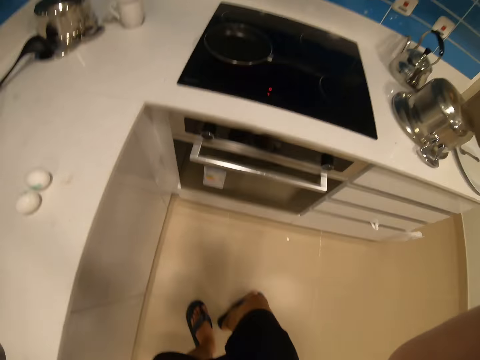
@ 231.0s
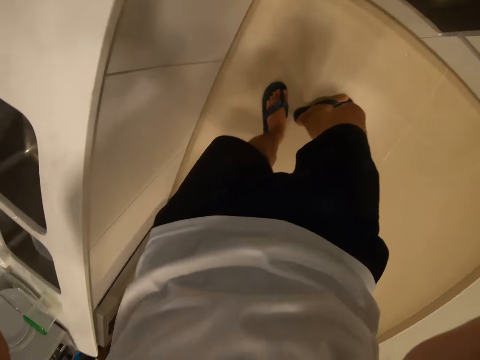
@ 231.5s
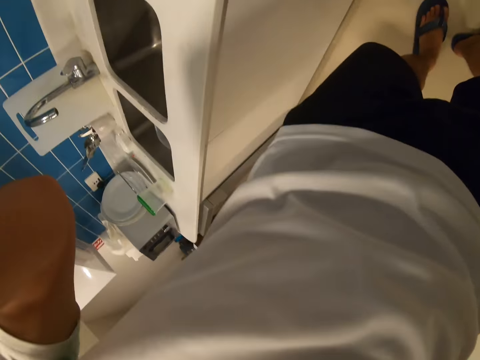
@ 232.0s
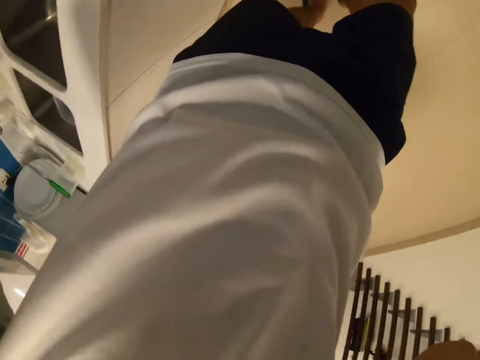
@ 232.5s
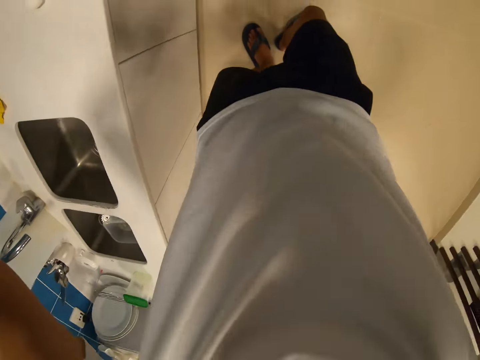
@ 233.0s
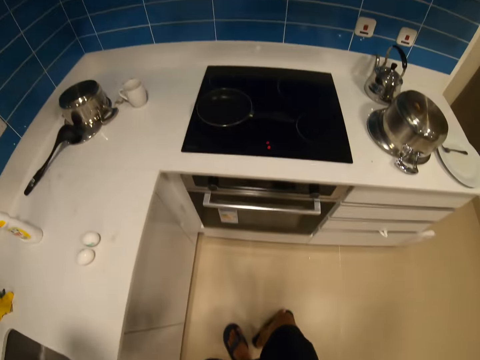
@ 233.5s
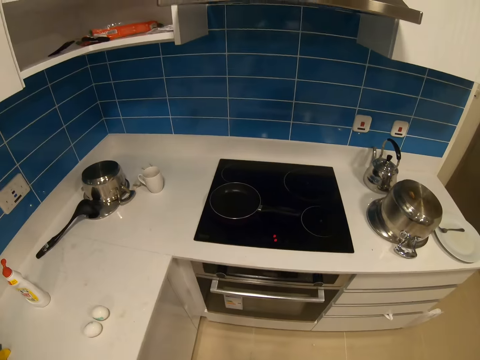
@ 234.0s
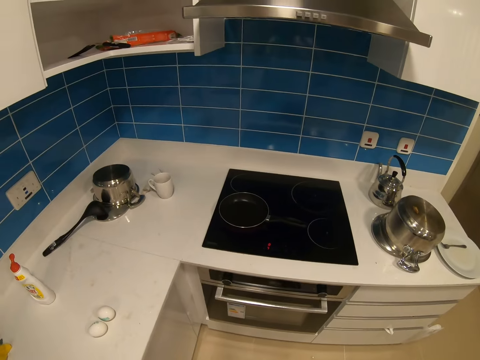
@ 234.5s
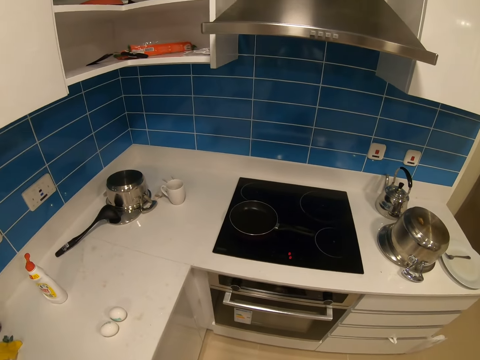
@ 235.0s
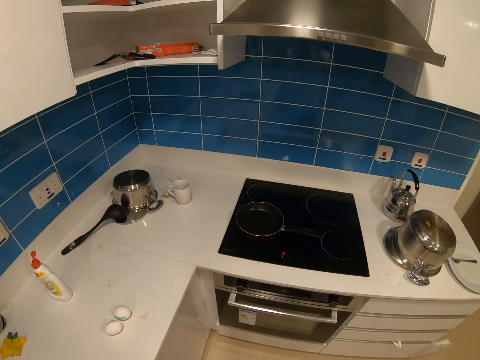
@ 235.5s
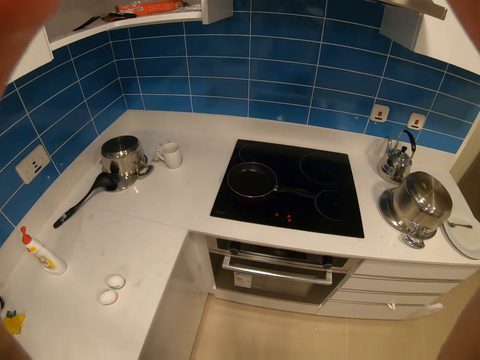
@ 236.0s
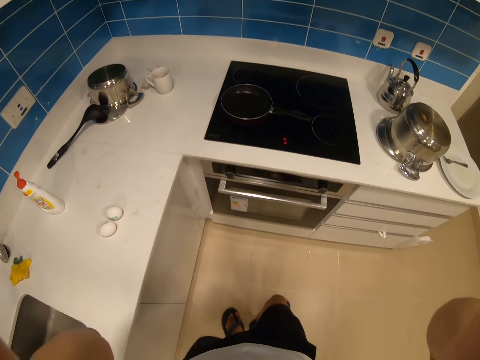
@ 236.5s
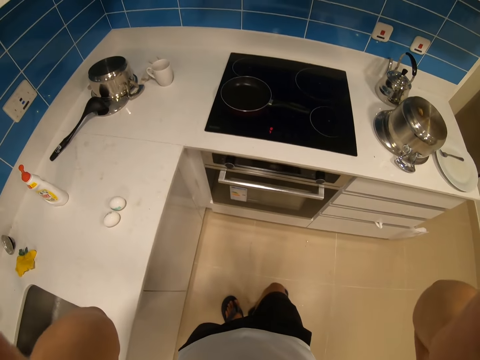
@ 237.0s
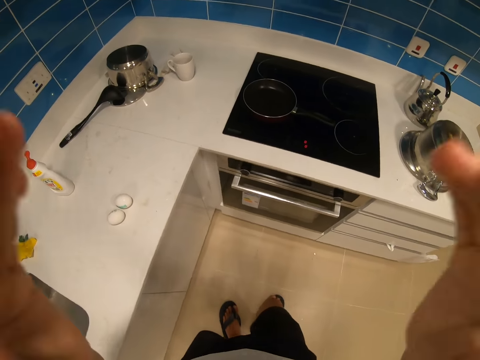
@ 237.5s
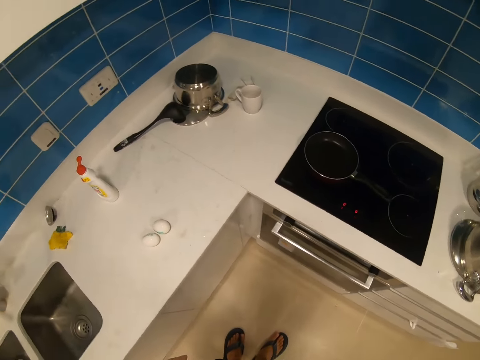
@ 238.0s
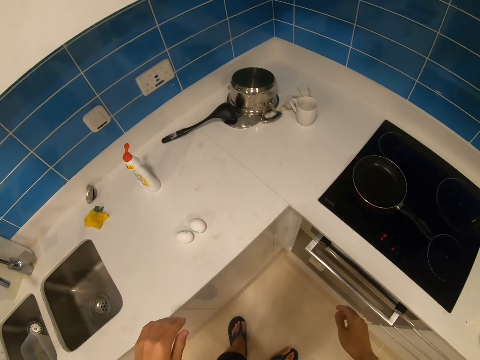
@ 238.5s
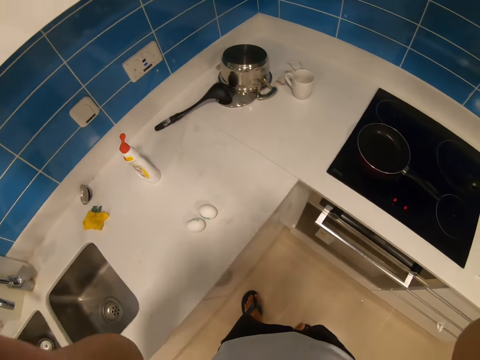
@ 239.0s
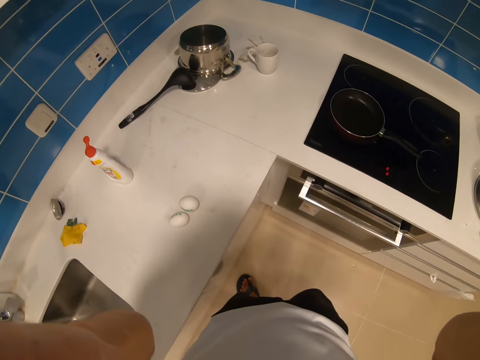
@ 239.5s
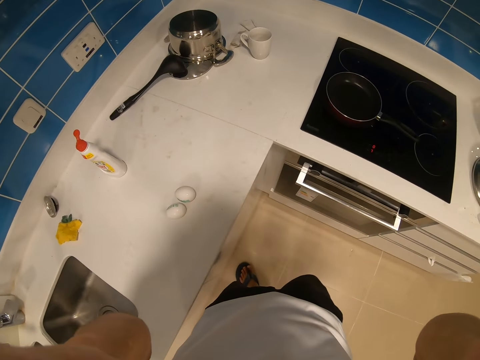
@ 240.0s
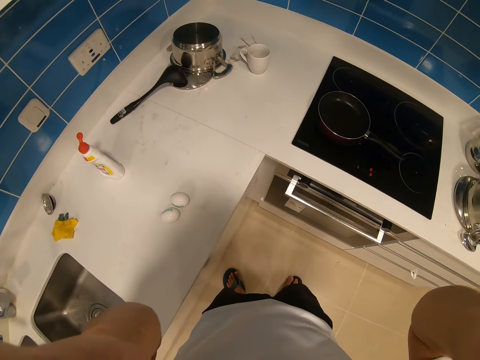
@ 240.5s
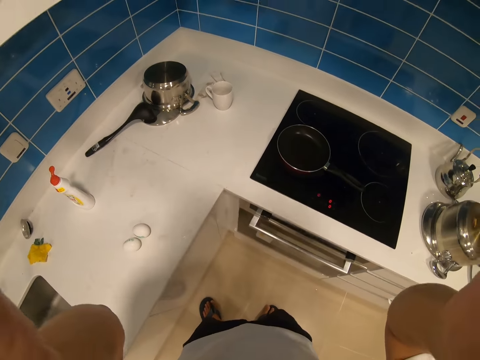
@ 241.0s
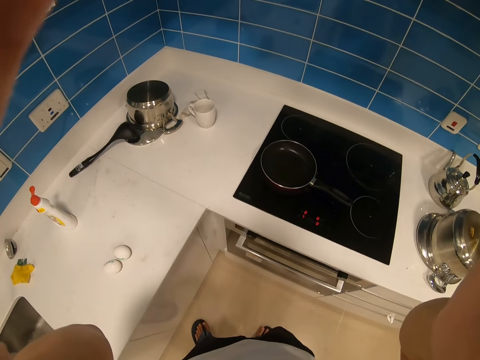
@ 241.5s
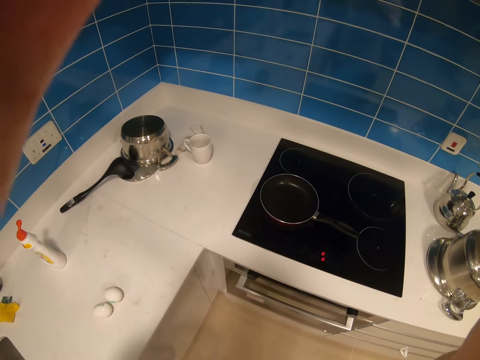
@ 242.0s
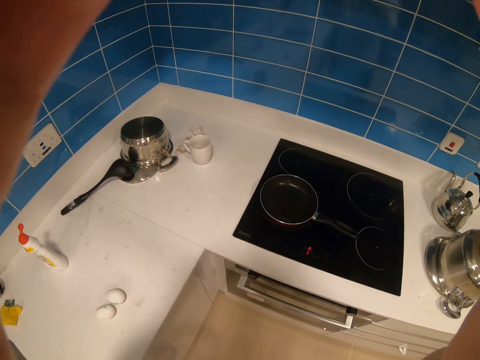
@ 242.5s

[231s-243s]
The camera wearer looks around. They fix the camera.

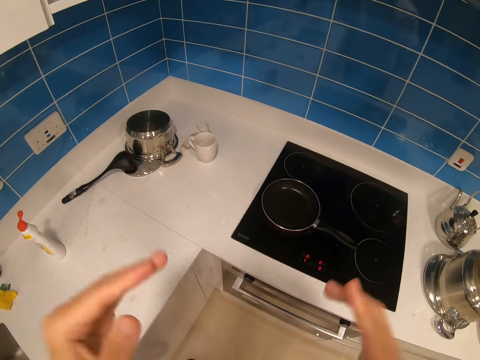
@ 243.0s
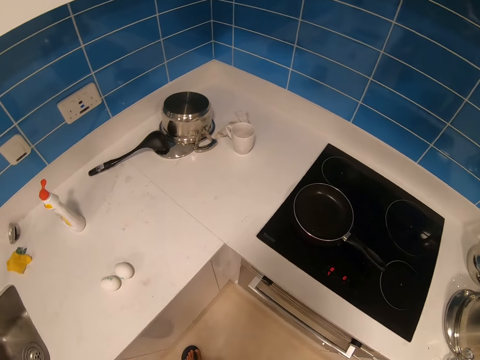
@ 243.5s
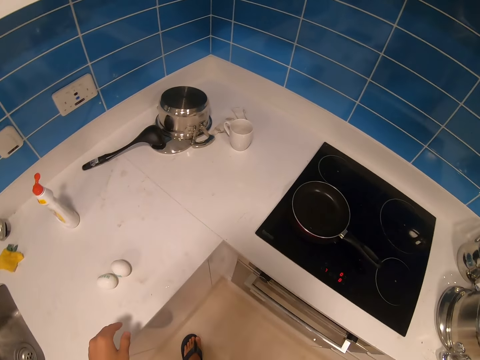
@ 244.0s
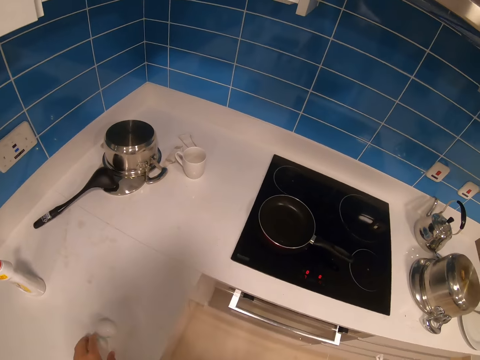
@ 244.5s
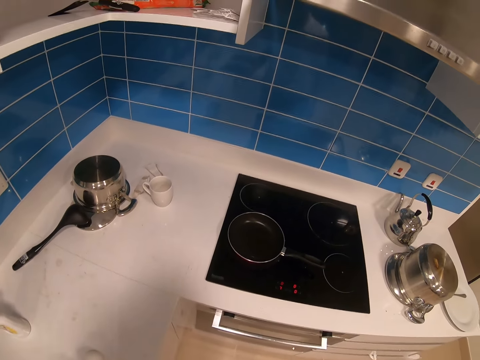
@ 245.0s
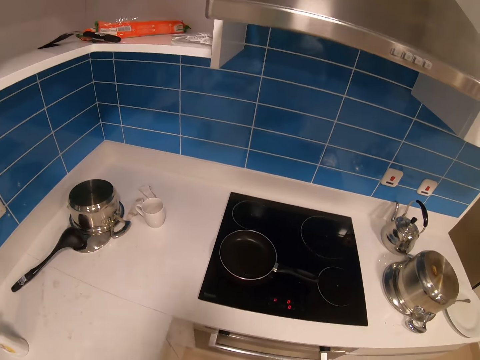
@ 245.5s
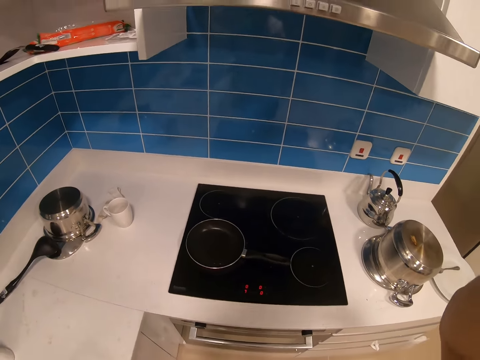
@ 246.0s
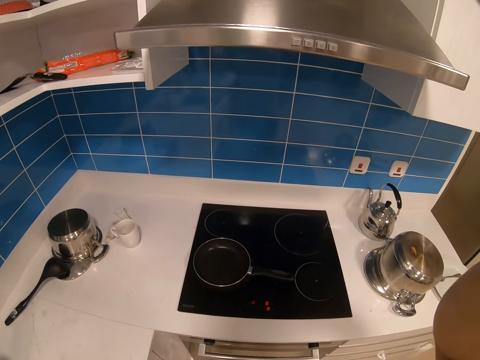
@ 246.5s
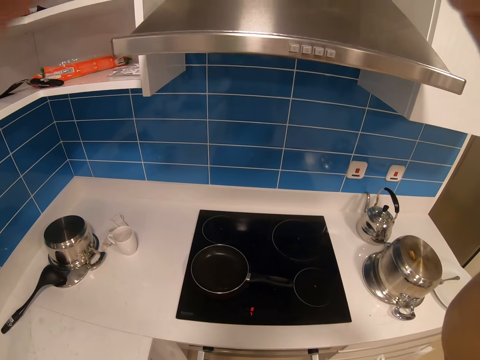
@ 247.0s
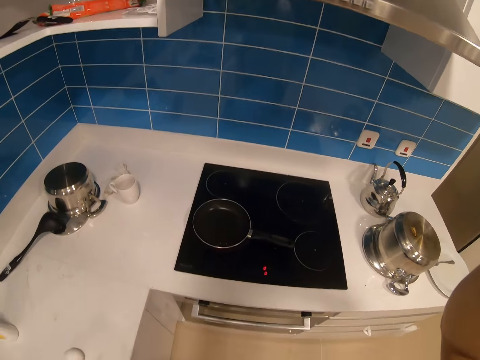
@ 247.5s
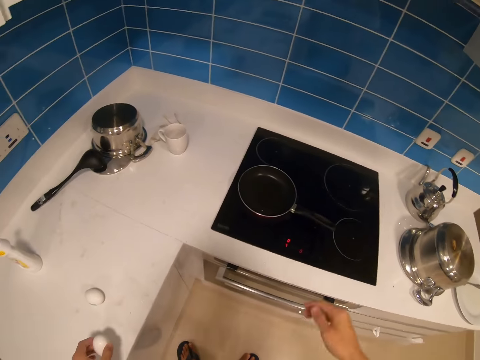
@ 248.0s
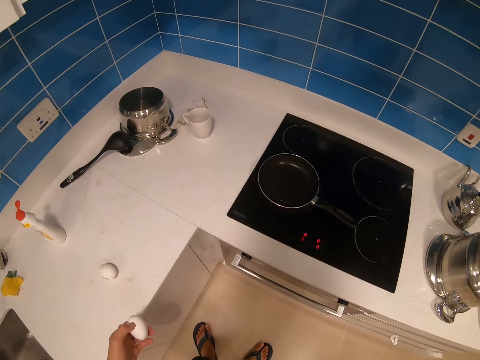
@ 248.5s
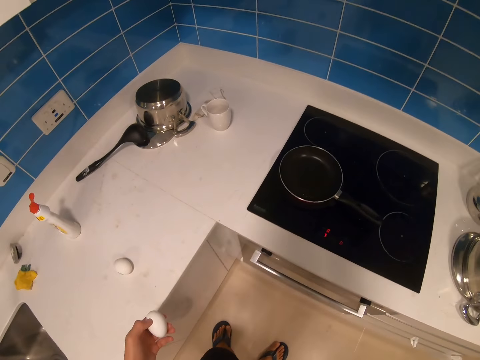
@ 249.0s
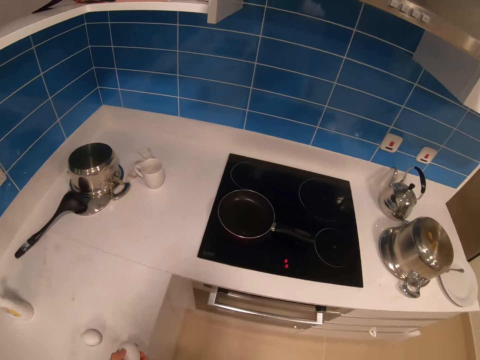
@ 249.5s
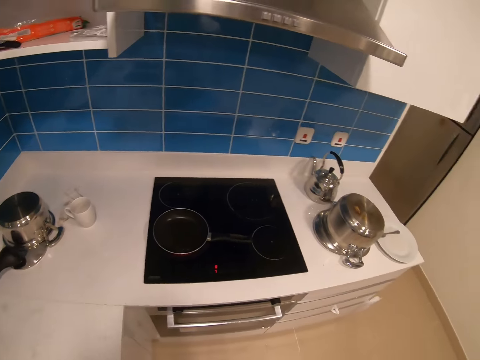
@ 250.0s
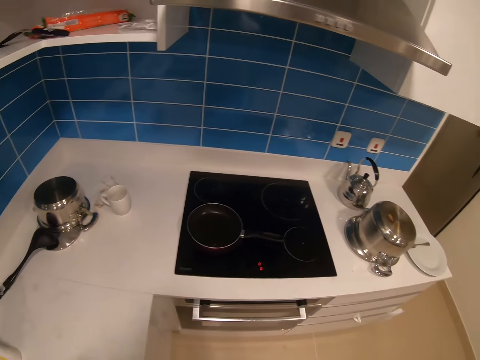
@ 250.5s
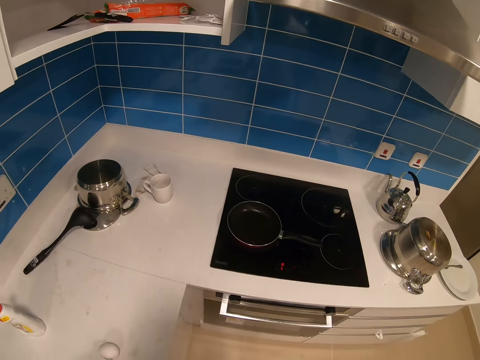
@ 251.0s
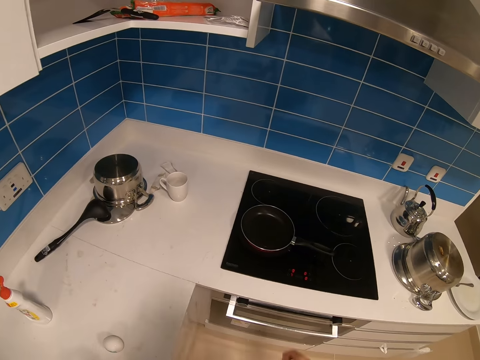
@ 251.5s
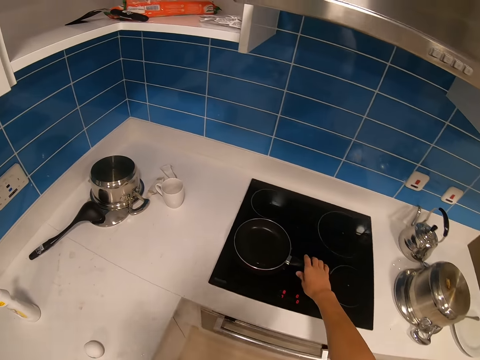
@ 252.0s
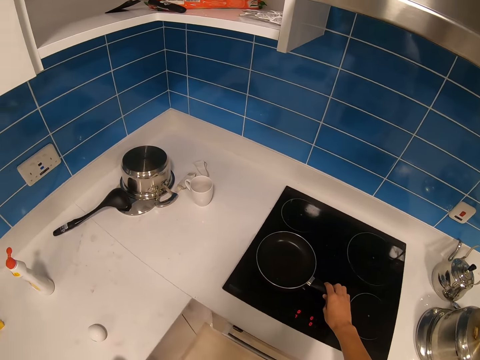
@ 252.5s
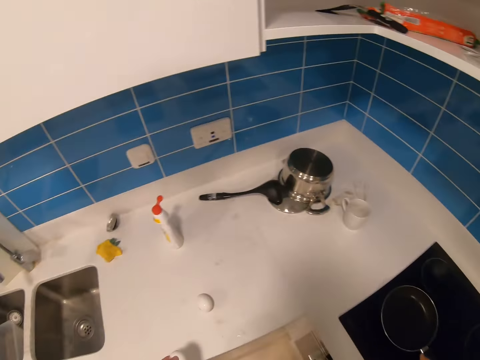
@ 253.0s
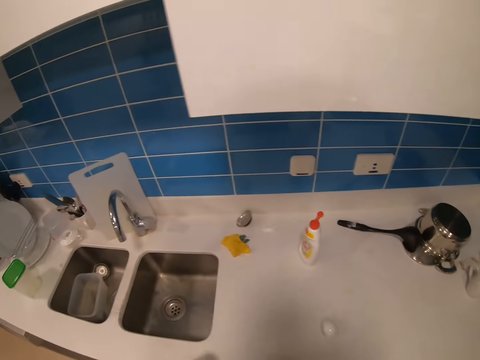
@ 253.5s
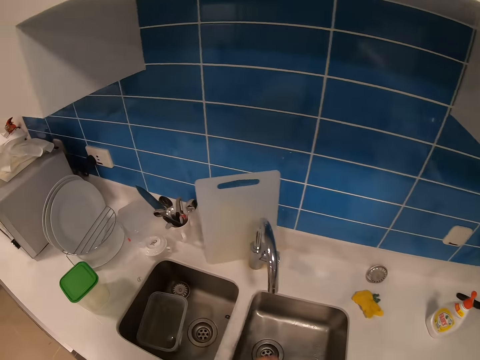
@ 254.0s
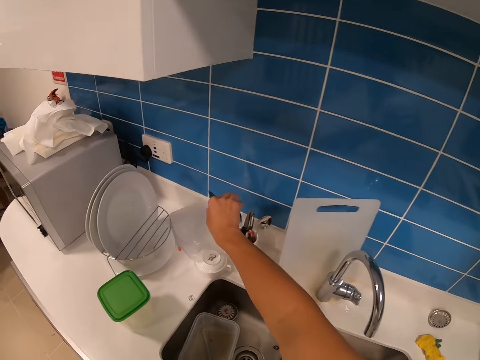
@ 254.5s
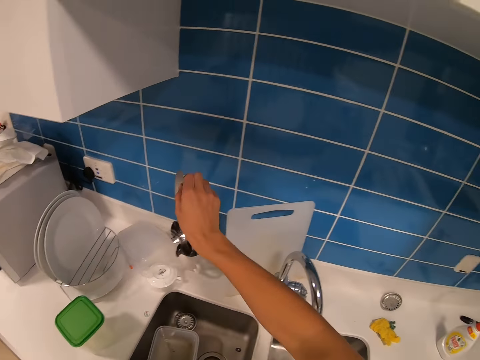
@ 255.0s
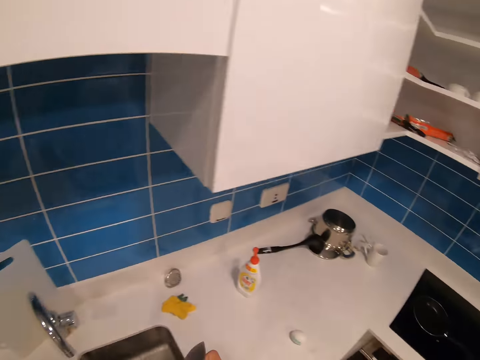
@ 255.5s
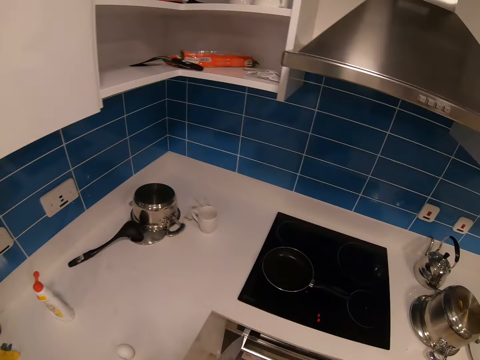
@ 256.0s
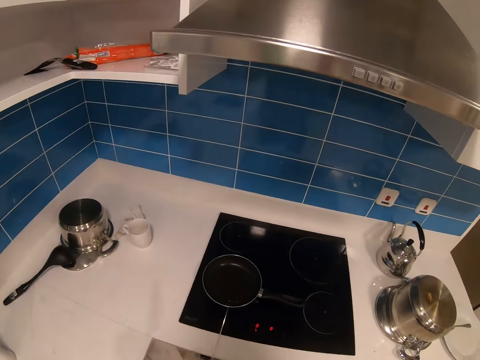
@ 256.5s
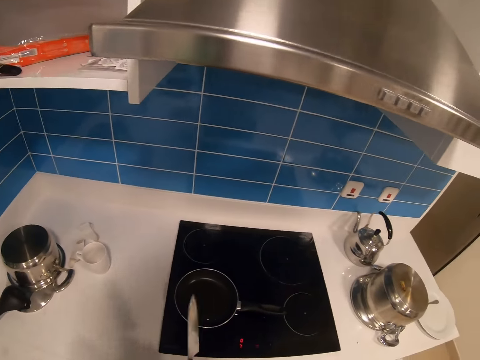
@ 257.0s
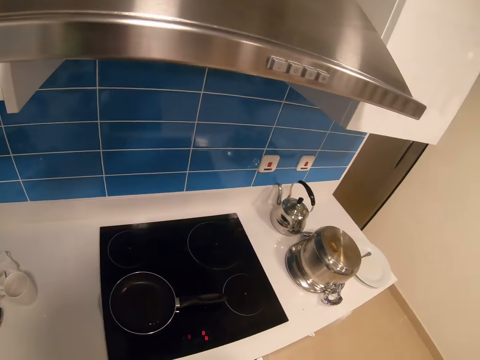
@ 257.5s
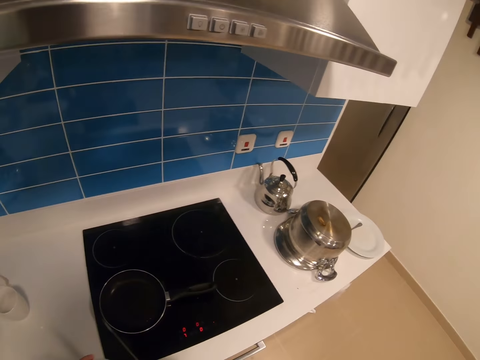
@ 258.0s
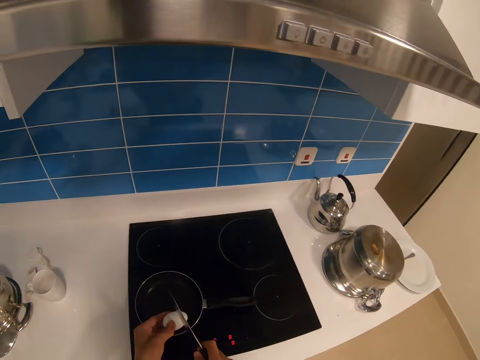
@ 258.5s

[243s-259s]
The camera wearer picks an egg from the table. They adjust the camera. They look around the kitchen. They take the egg. They hold the handle of the cooking pan. They pick a knife from the cutlery holder.
